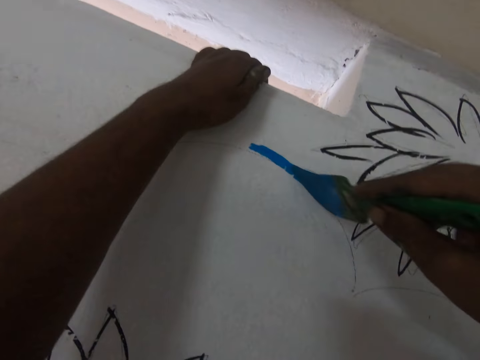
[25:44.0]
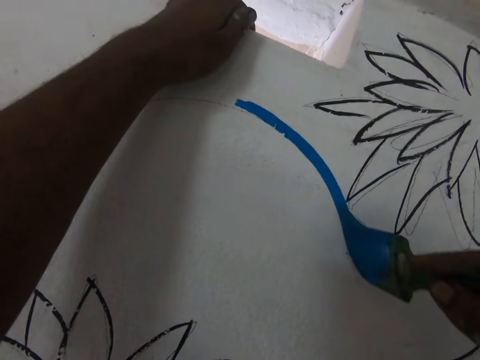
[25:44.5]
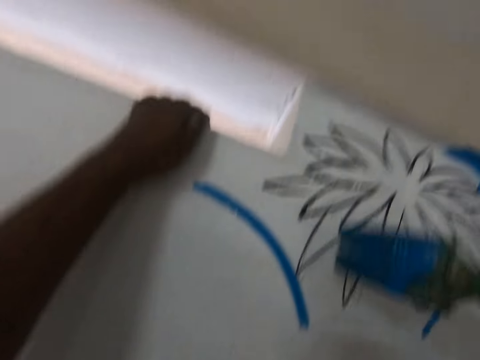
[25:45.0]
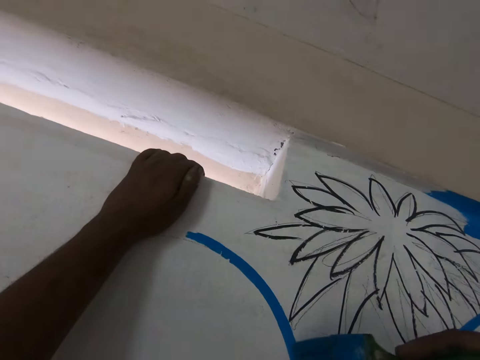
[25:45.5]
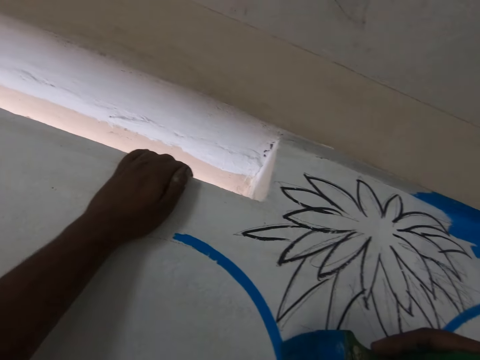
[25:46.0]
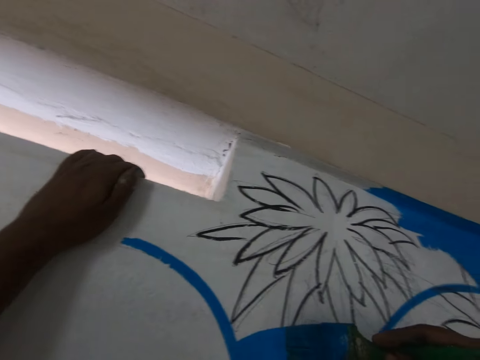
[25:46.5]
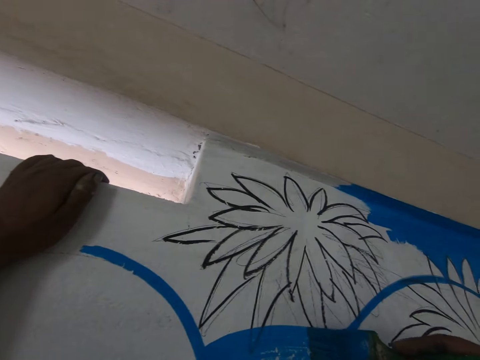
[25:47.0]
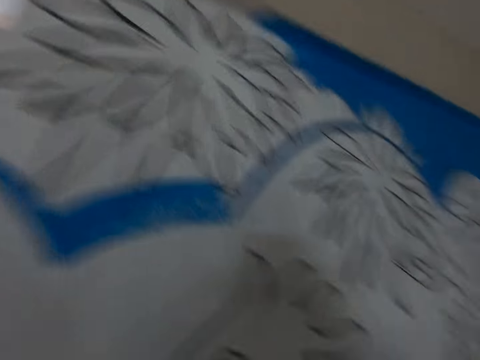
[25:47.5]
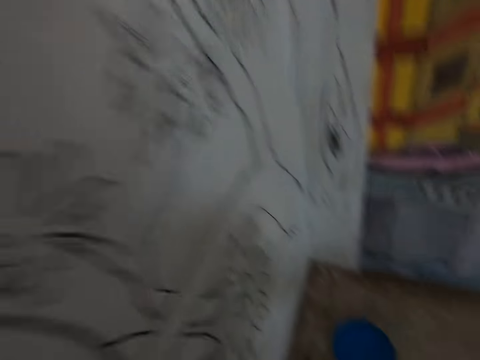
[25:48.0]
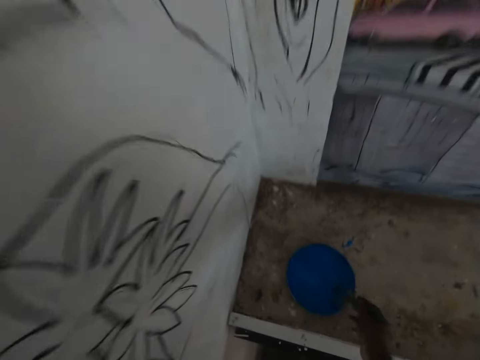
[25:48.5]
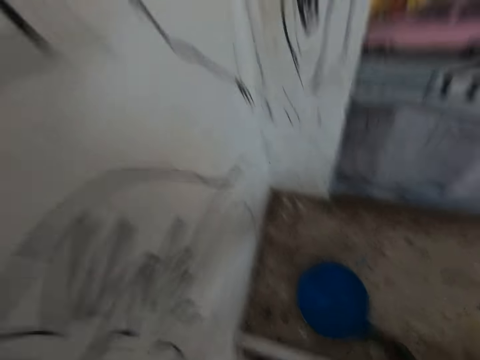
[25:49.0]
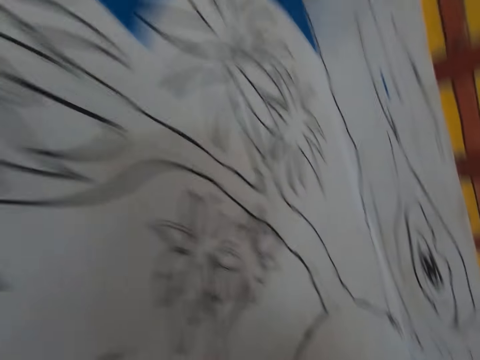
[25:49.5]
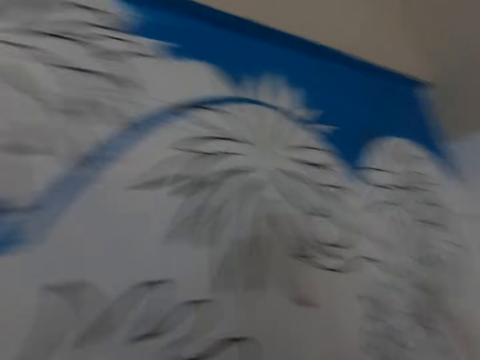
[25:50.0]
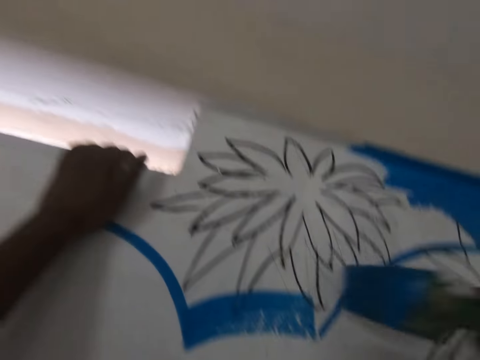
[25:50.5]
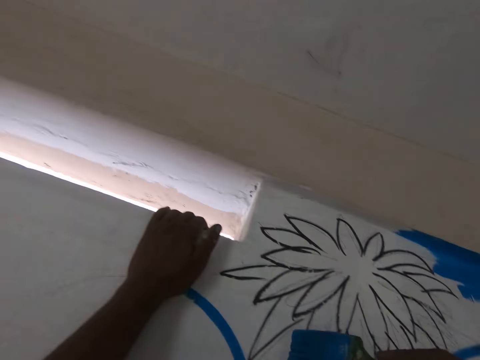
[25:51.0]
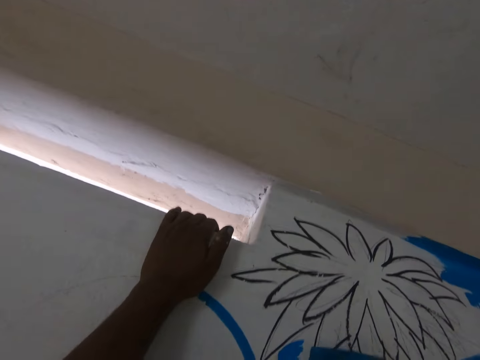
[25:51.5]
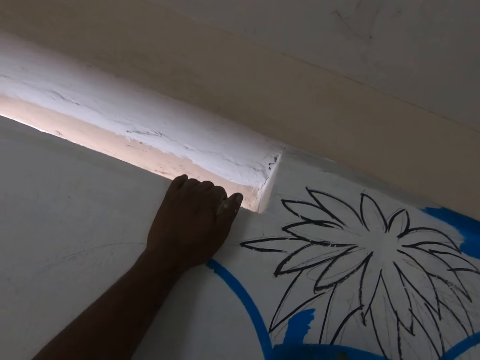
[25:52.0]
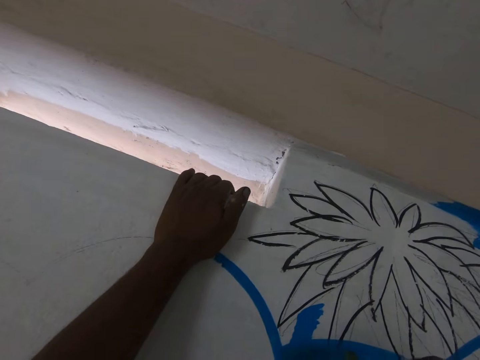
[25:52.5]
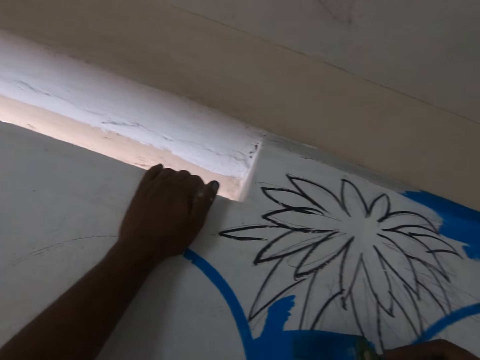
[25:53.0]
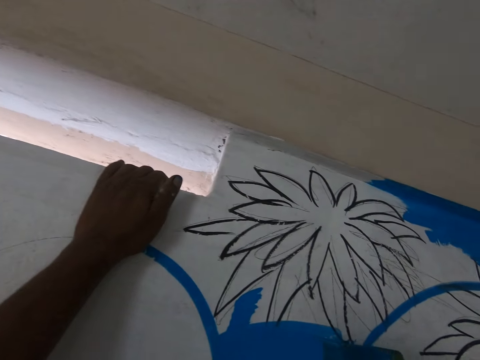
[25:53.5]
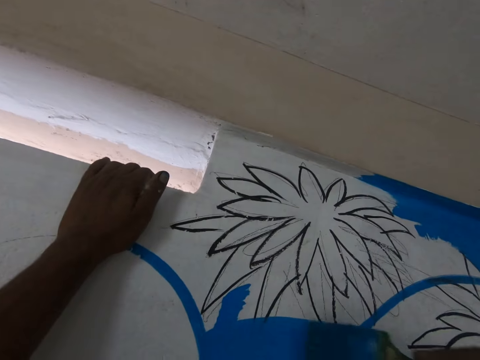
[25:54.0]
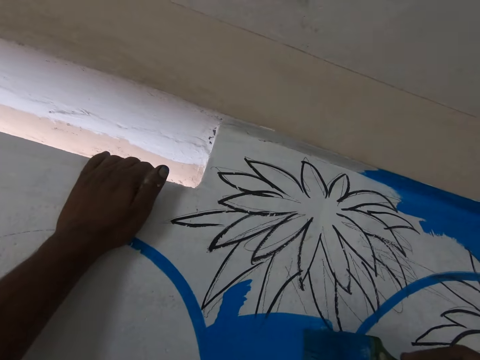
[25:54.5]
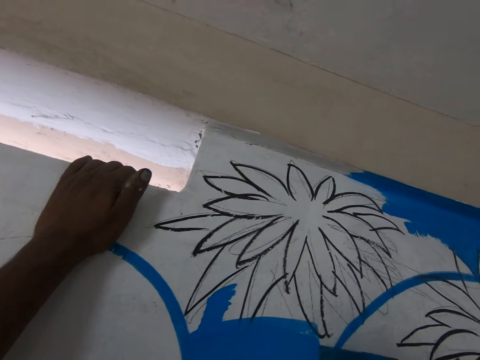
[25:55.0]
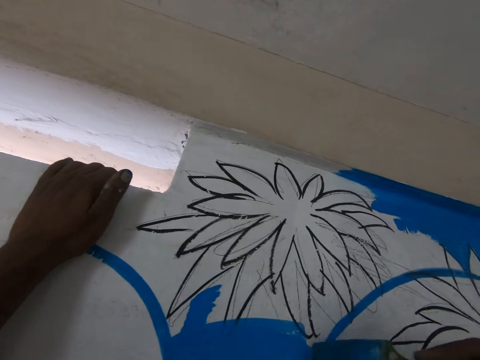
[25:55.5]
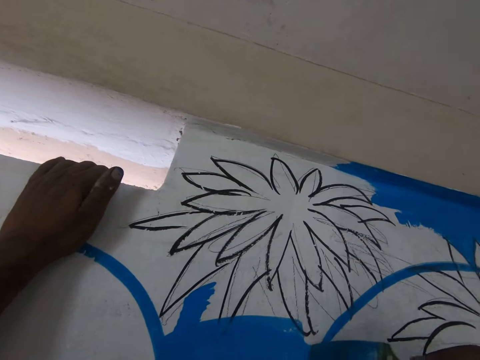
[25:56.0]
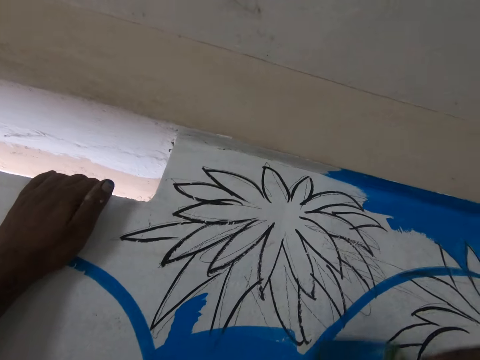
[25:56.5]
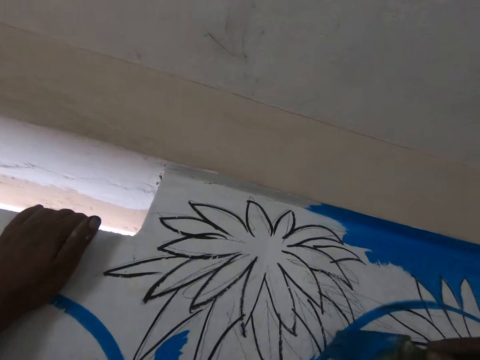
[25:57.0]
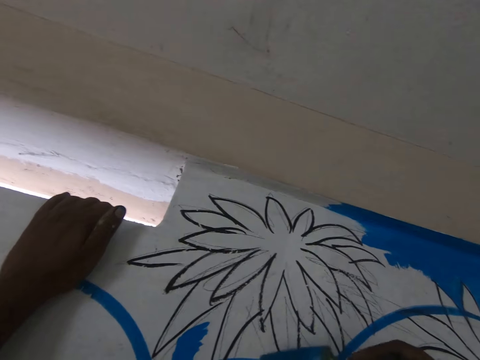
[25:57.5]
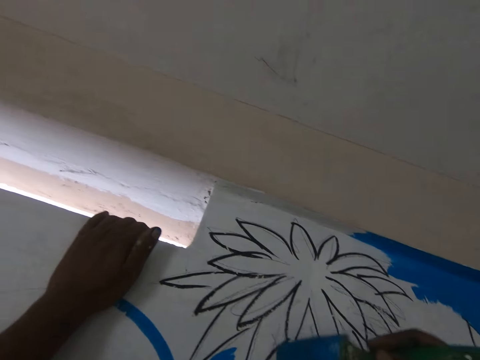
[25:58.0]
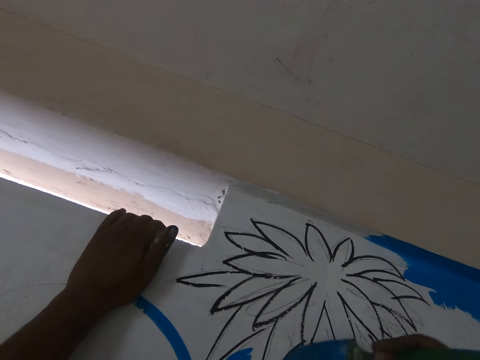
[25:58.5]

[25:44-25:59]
The camera wearer dips the paint brush in the paint can. They paint a drawing on the wall with the brush.

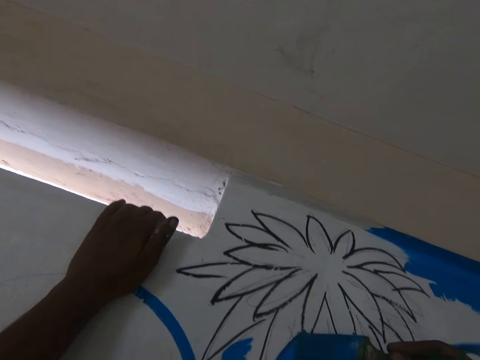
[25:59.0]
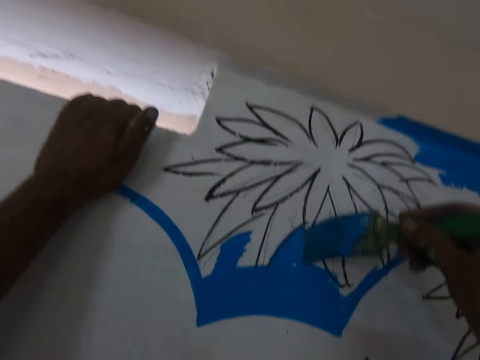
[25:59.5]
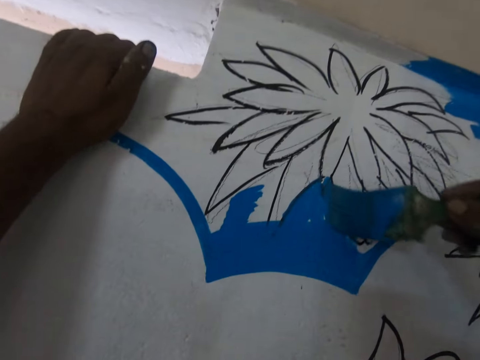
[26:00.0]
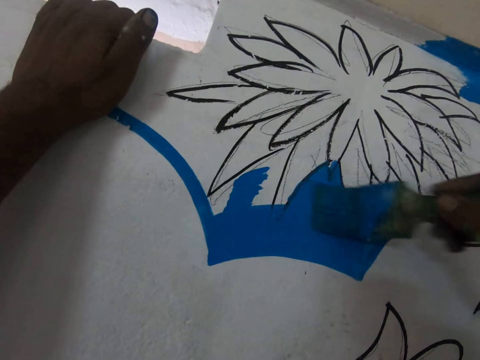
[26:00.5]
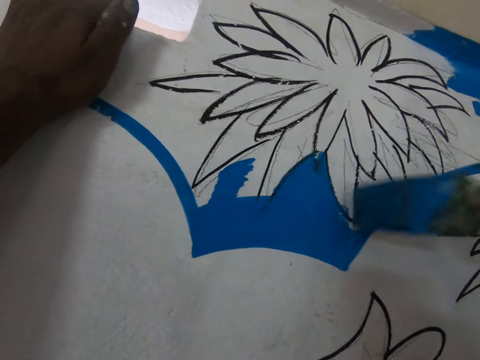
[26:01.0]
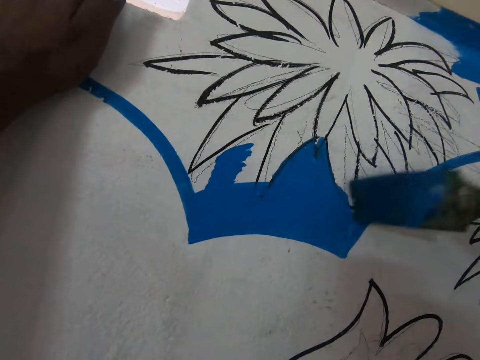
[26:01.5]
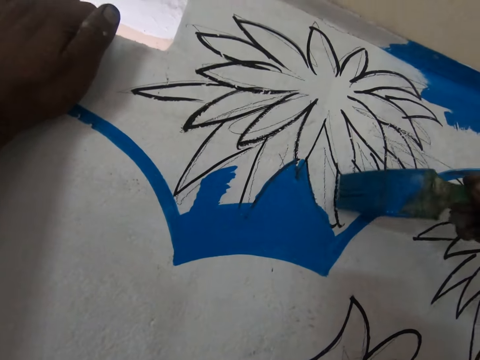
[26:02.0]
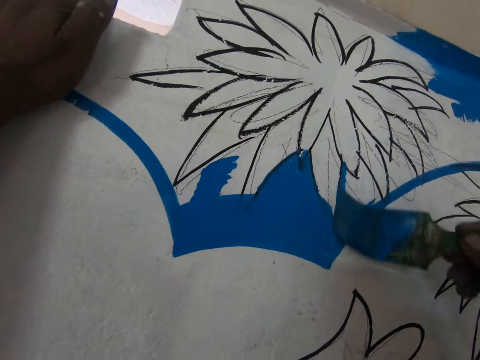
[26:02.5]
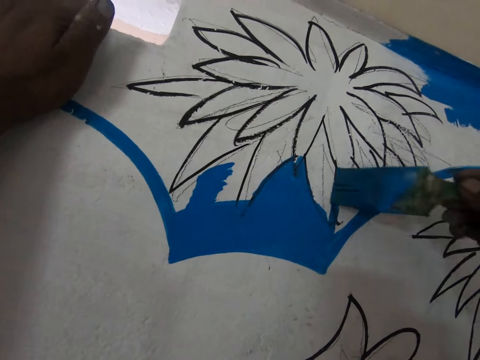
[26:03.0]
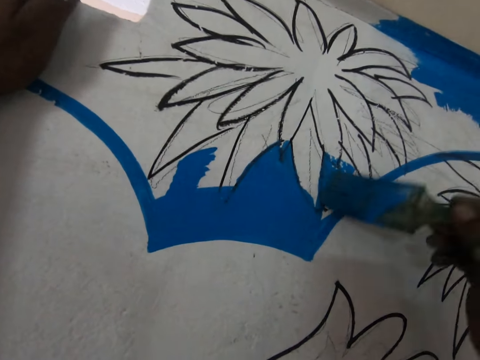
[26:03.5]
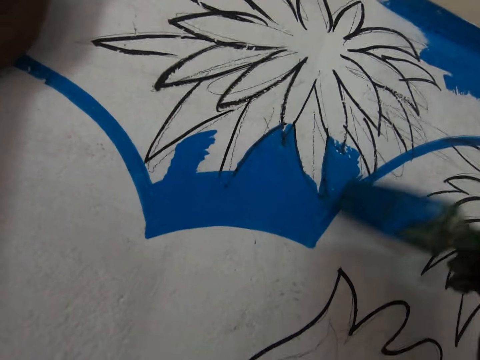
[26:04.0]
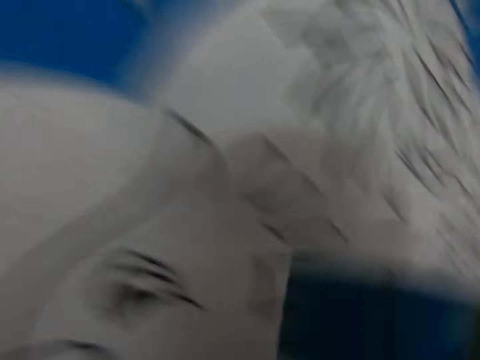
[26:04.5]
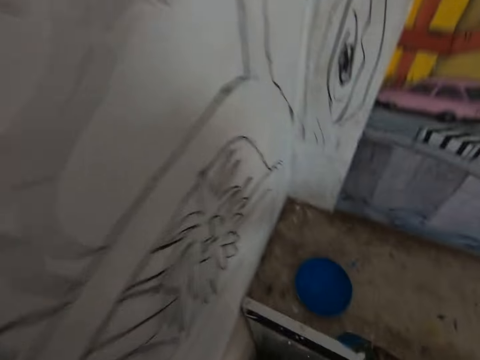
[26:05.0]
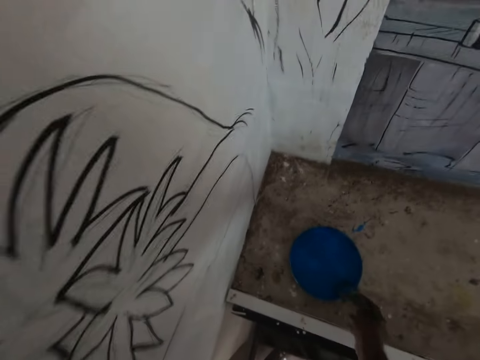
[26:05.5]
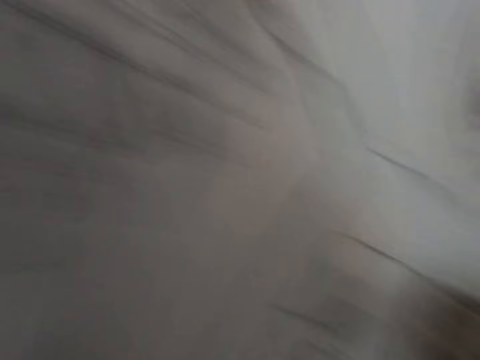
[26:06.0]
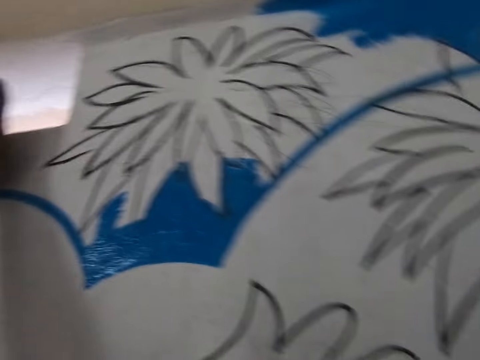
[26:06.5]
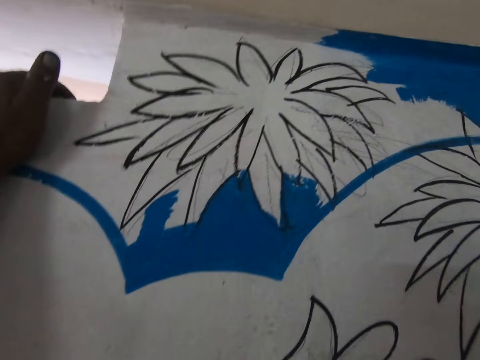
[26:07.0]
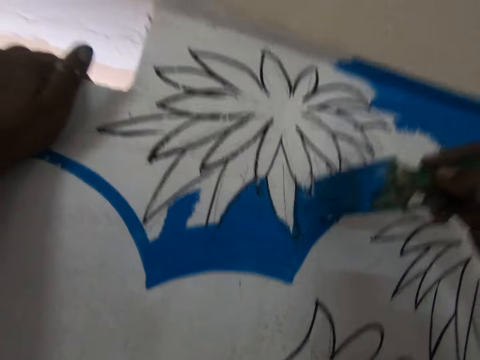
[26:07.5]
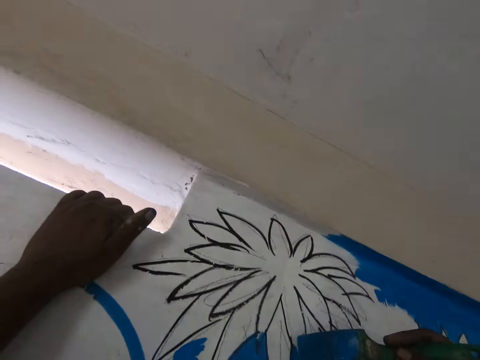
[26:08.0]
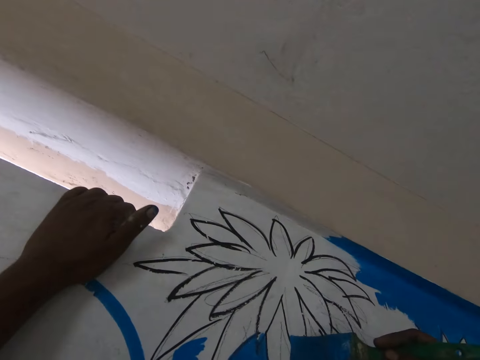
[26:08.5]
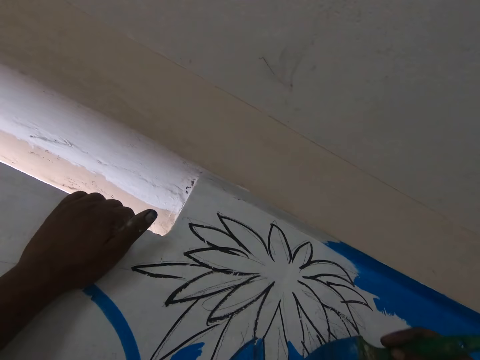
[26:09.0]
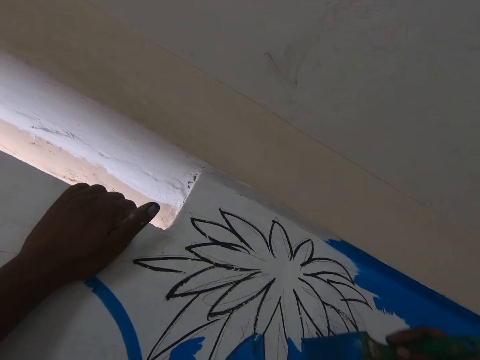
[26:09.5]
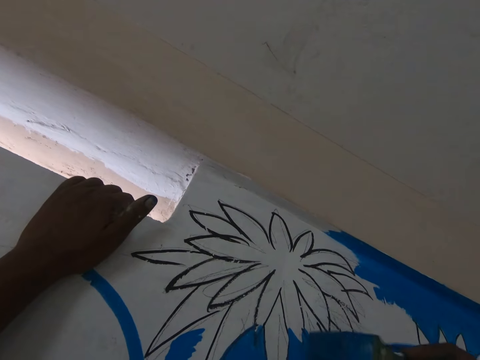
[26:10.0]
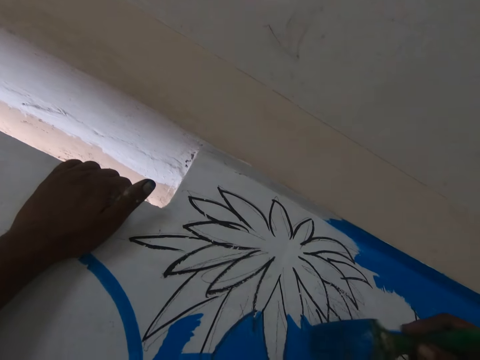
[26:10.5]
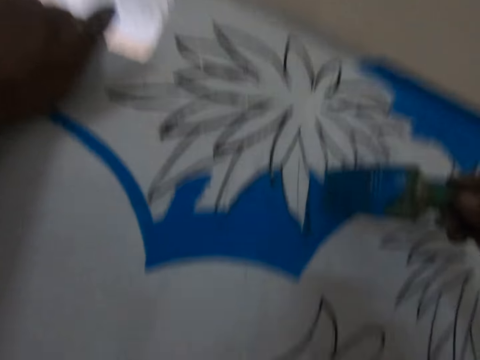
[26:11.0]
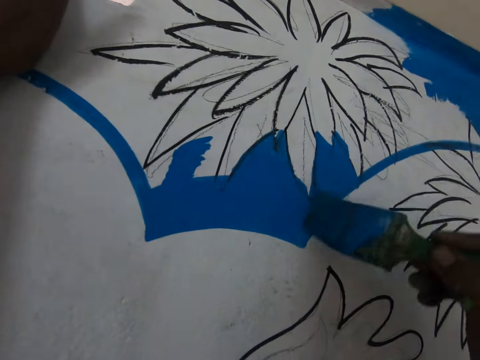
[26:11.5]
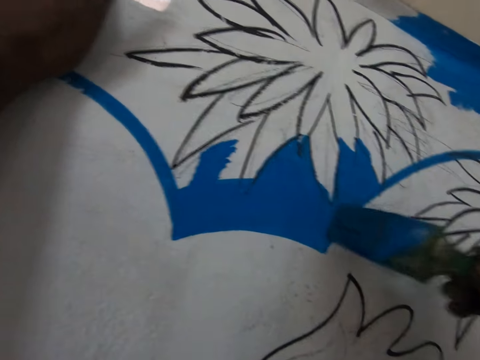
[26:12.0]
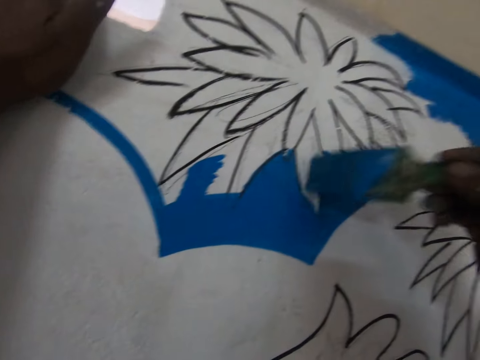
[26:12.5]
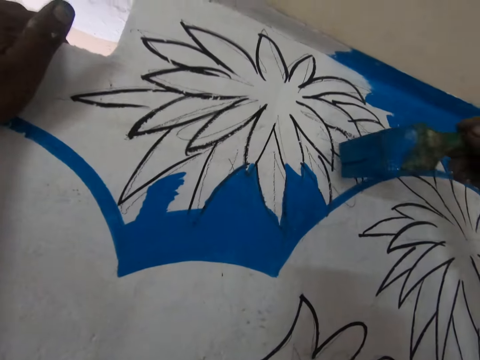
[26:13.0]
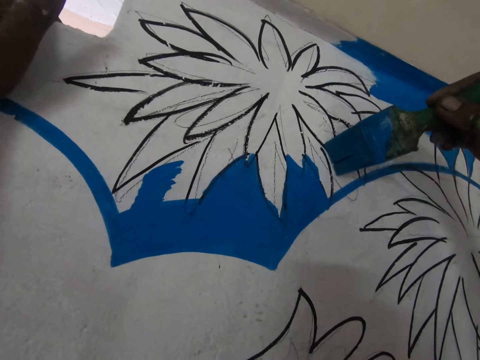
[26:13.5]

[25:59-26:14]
The camera wearer dips the paint brush in the paint can. They paint a drawing on the wall with the brush.
